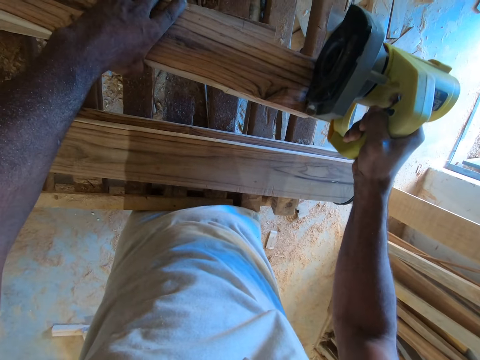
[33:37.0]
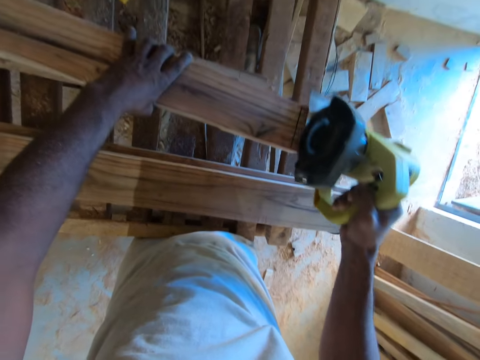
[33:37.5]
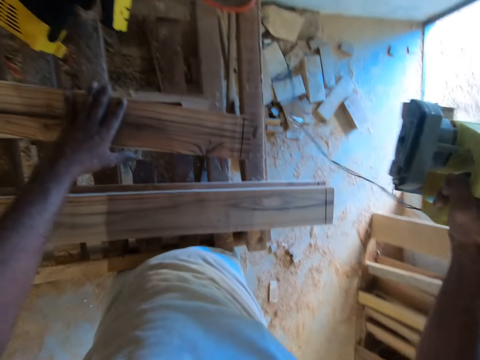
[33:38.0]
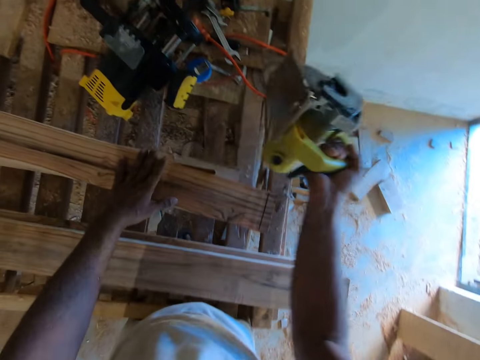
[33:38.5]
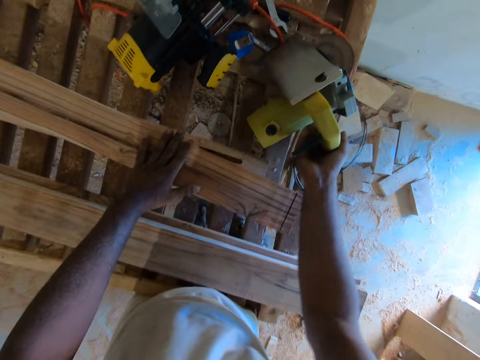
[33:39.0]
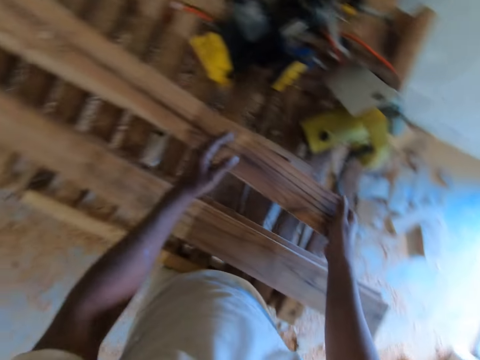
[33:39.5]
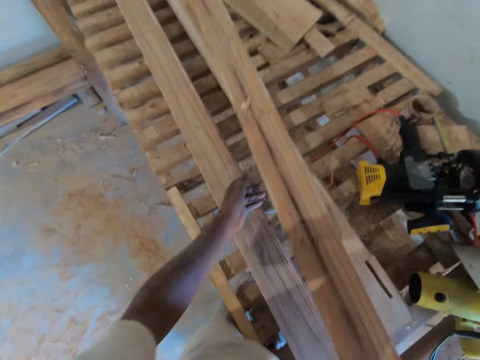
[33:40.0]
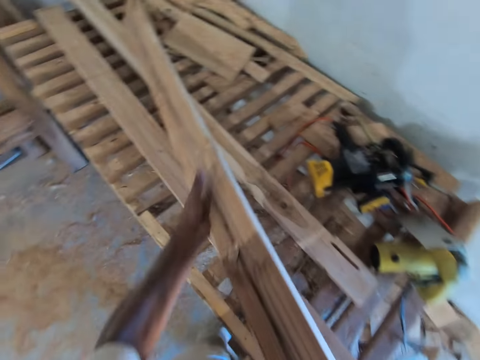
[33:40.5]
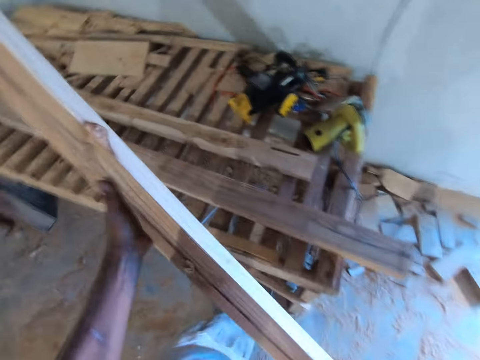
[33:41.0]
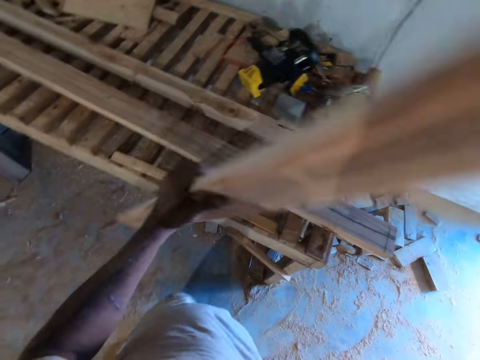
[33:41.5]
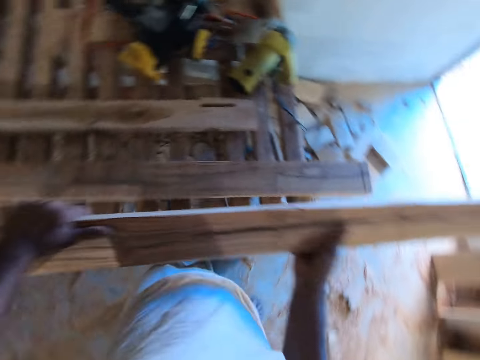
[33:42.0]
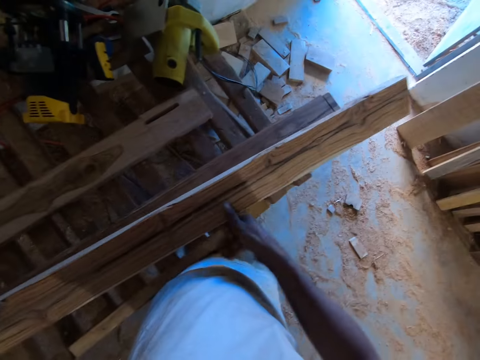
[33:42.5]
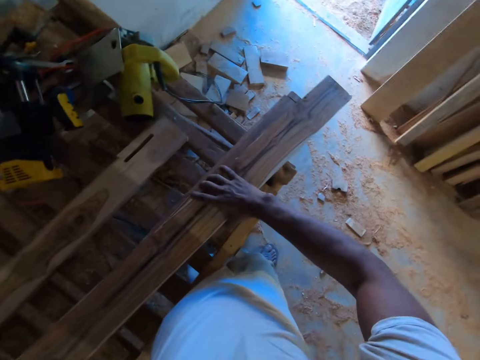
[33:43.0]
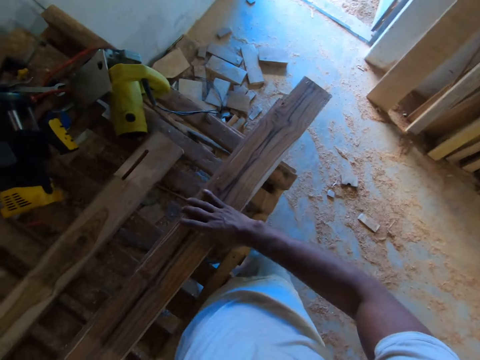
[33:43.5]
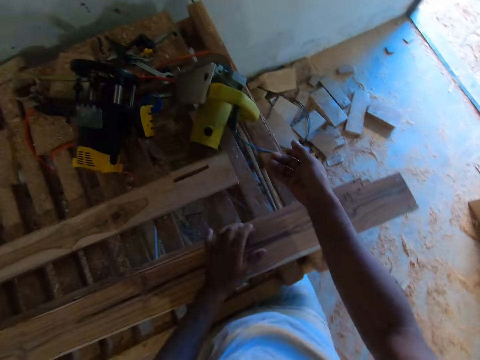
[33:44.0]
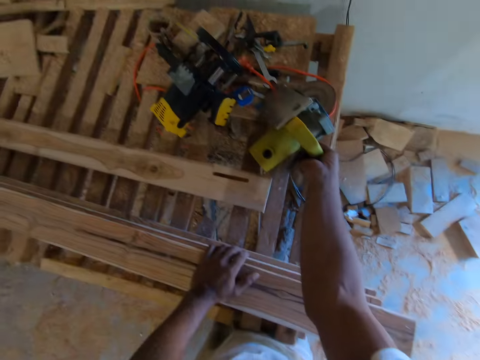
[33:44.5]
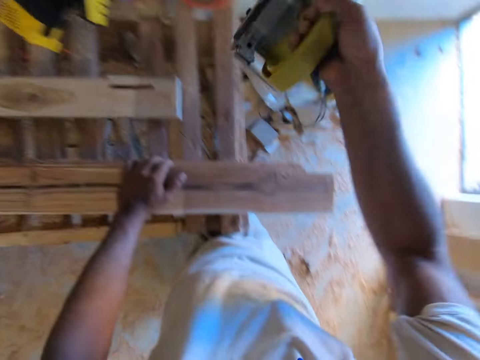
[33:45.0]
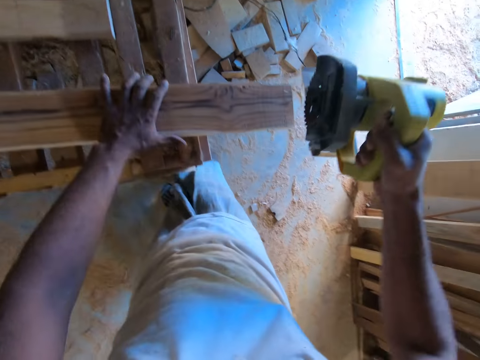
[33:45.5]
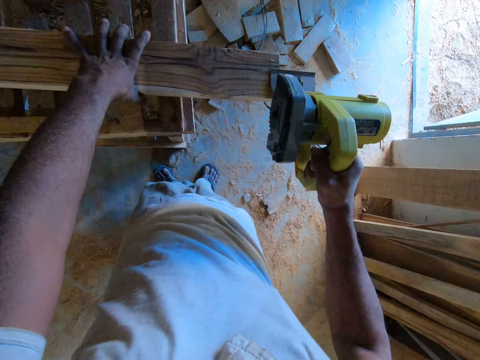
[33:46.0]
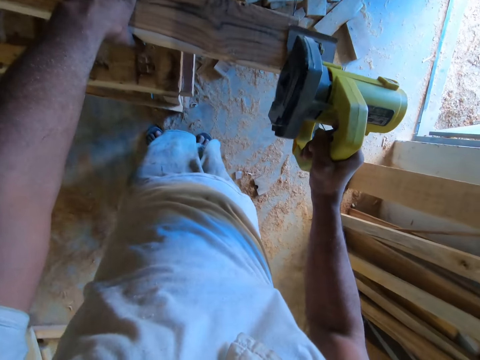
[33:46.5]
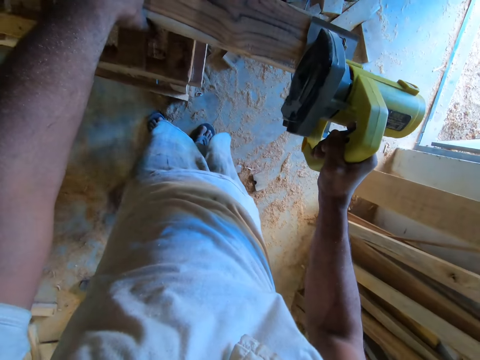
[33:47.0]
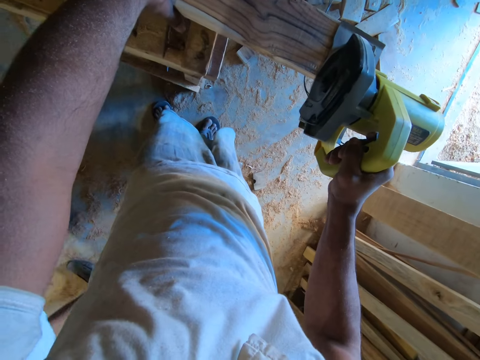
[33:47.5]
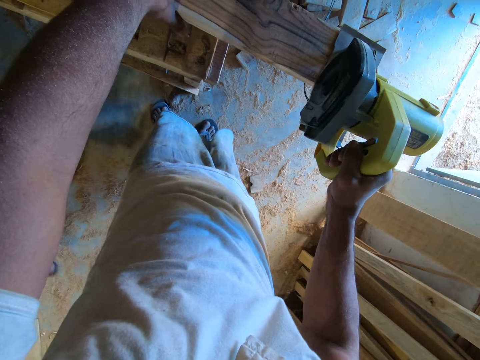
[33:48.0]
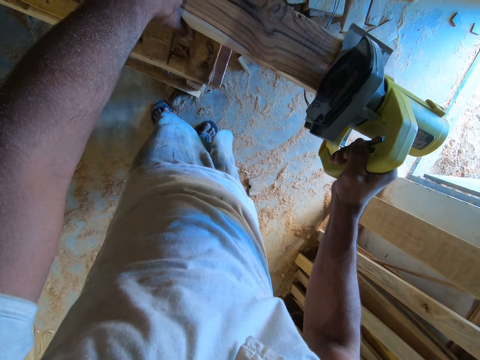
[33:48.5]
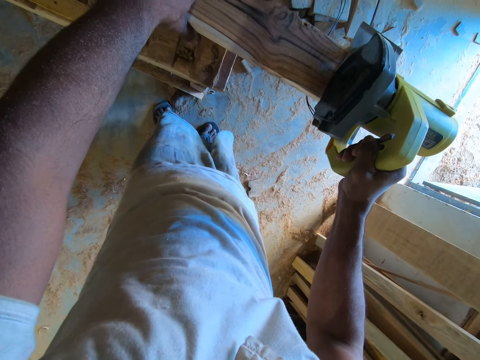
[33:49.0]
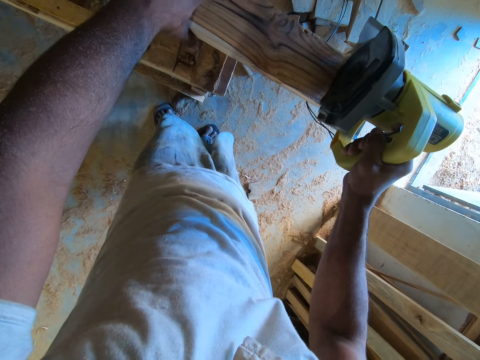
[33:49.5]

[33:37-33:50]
The camera wearer drops the hand wood cutting machine from the worktable with his right hand. He flips the piece of wood with both hands. He carries the wood. He drops the wood. He picks up the hand wood cutting machine from the worktable with his right hand. He marks the wood. He cuts the piece of wood with the hand wood cutting machine in his right hand.

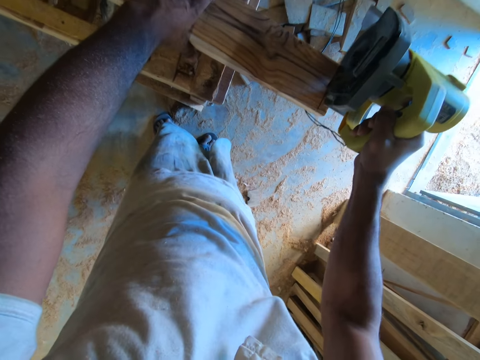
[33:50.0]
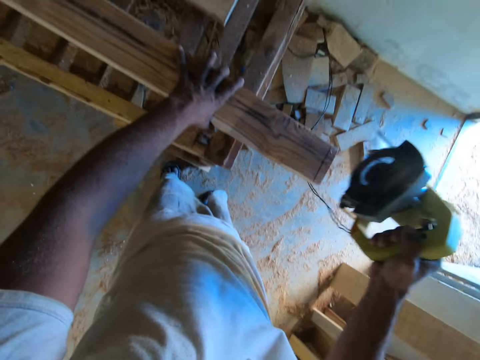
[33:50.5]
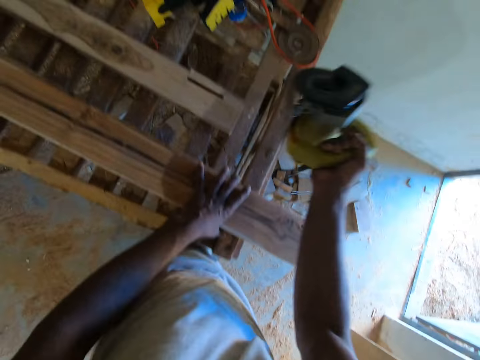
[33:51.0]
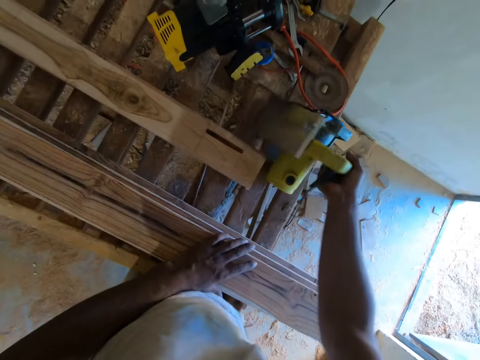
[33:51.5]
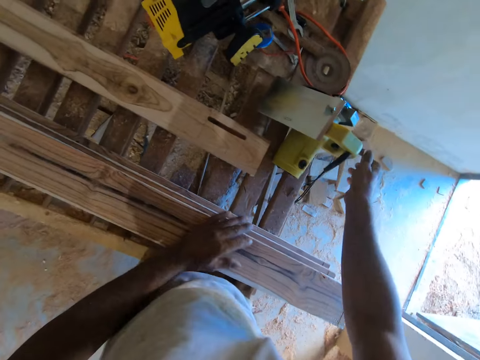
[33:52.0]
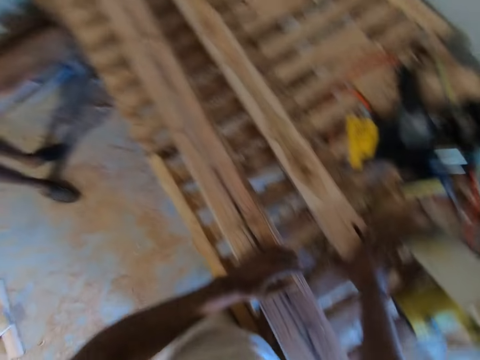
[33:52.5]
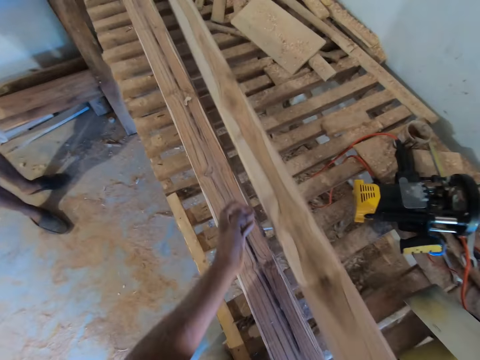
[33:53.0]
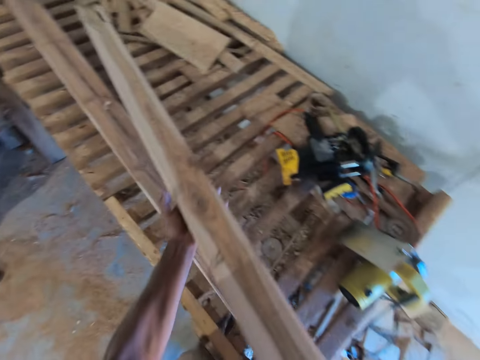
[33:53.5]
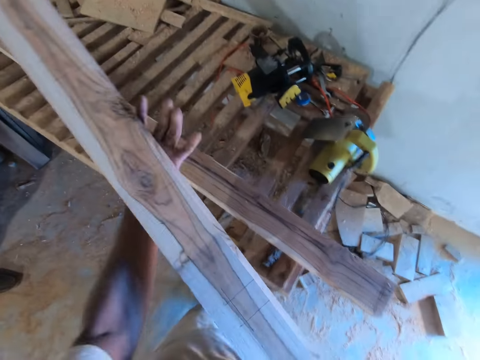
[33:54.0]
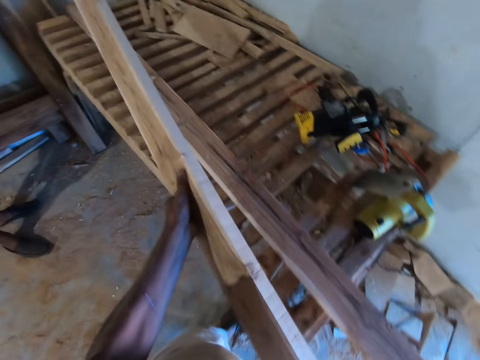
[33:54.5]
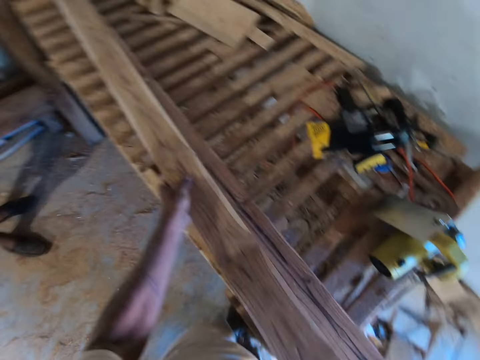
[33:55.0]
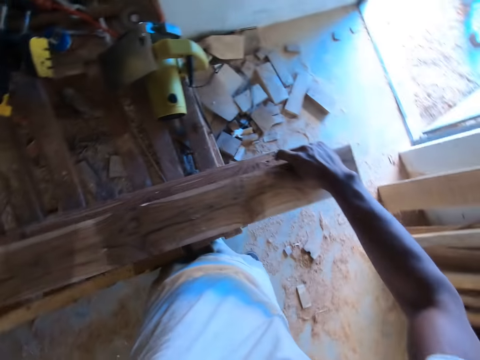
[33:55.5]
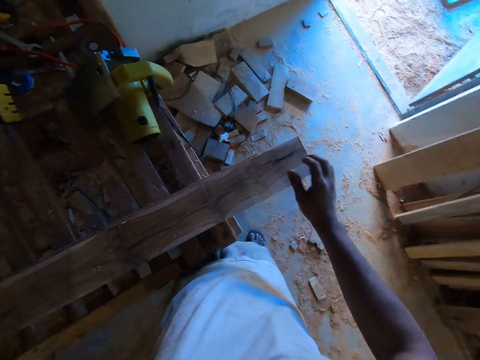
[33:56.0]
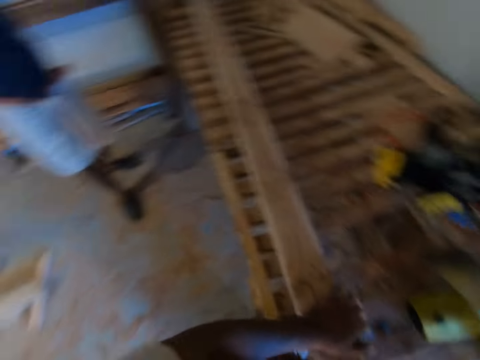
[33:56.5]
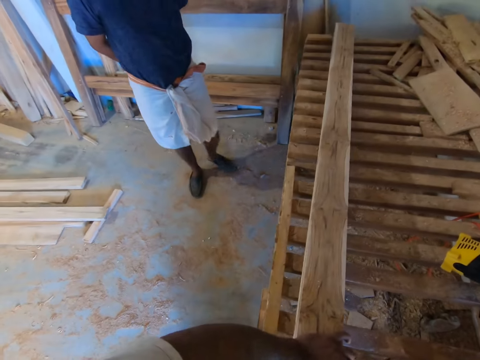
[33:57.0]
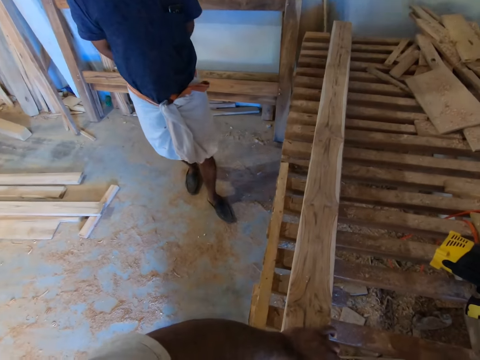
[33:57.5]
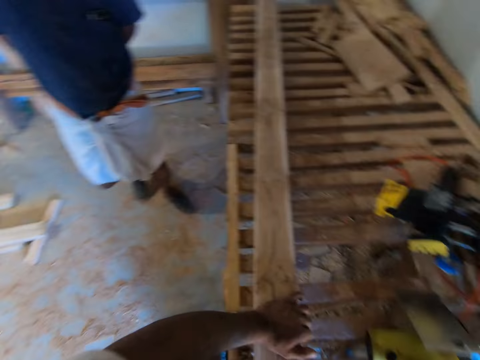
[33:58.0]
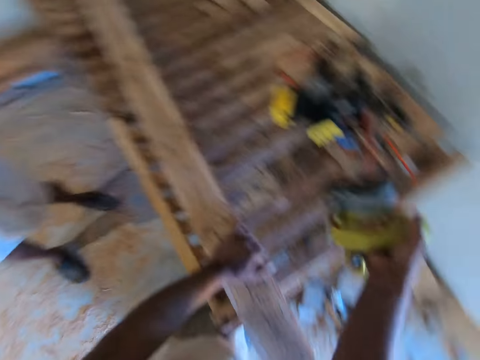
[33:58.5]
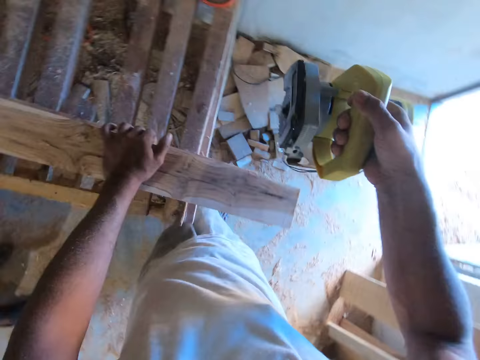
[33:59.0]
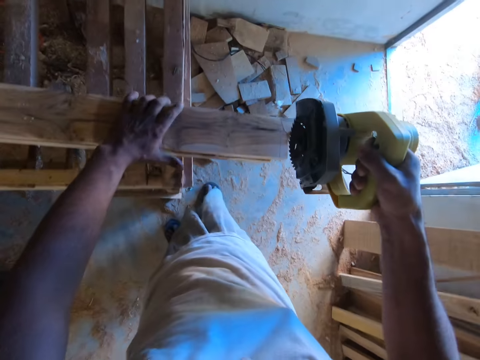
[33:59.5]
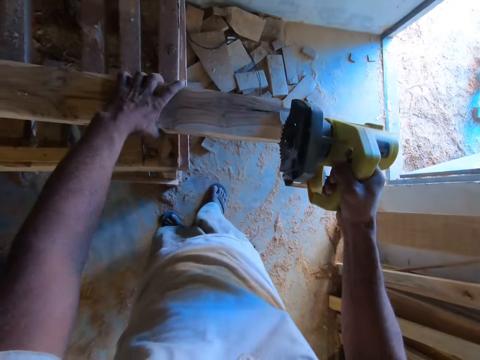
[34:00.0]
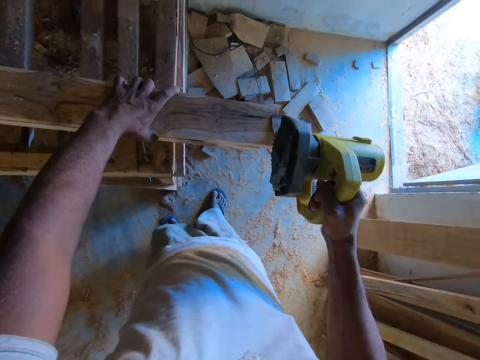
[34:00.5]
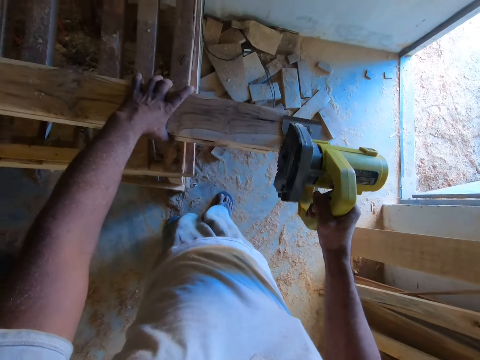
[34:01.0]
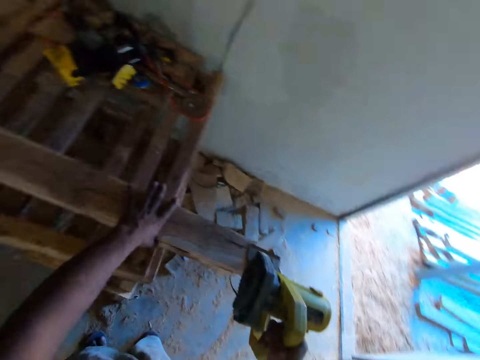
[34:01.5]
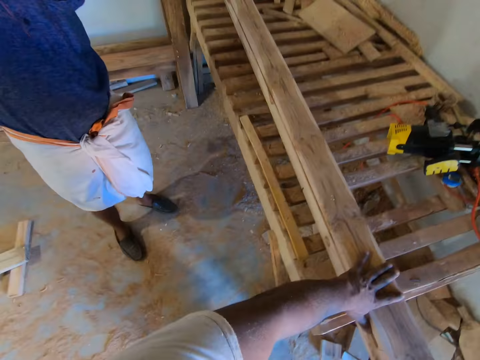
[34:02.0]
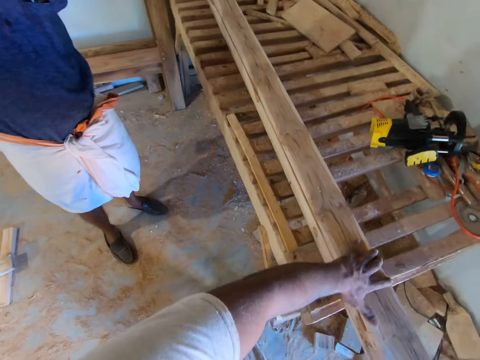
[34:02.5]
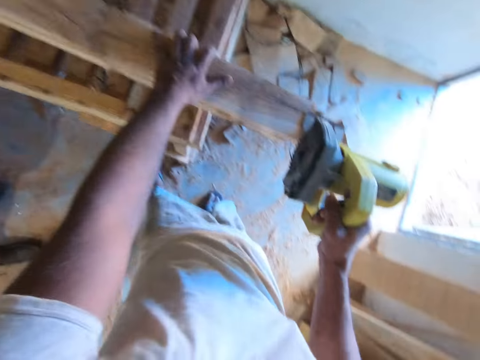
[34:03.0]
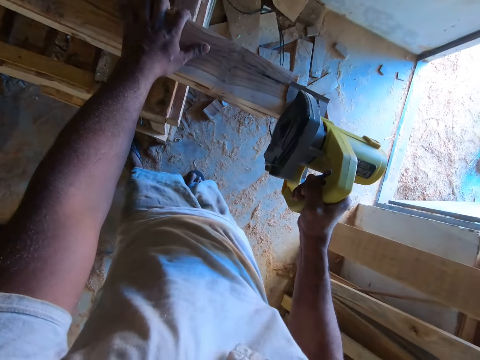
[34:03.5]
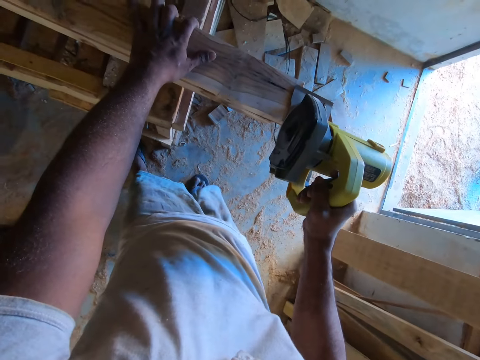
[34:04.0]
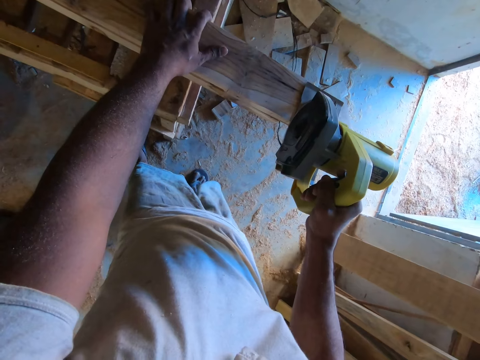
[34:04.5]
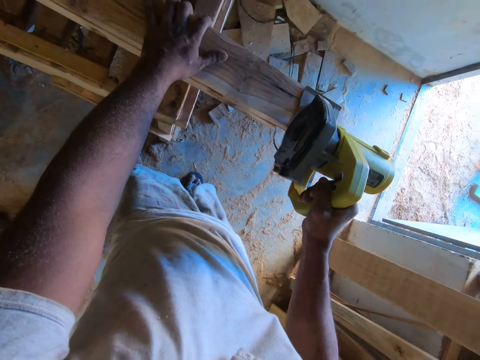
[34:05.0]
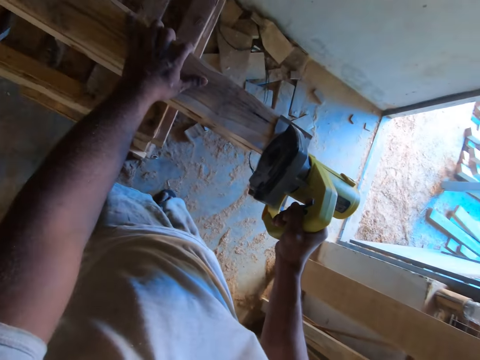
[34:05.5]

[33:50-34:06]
The camera wearer drops the hand wood cutting machine or circular saw on the worktable with his right hand. He picks up a piece of wood from the worktable with his right hand. He carries the wood. He flips the piece of wood with both hands. He drops the wood. He picks up the hand wood cutting machine from the worktable with his right hand. A man interacts with the camera wearer. The camera wearer cuts the piece of wood with the hand wood cutting machine in his right hand. He places the circular saw on the wood.
